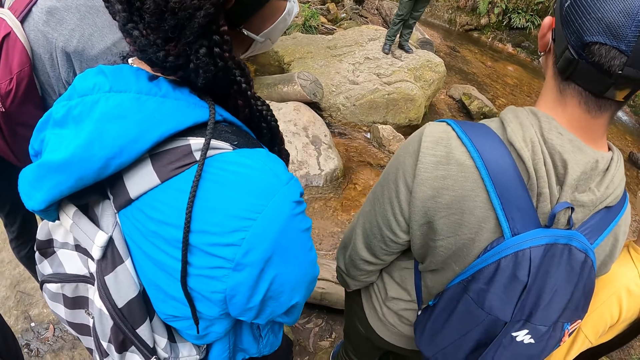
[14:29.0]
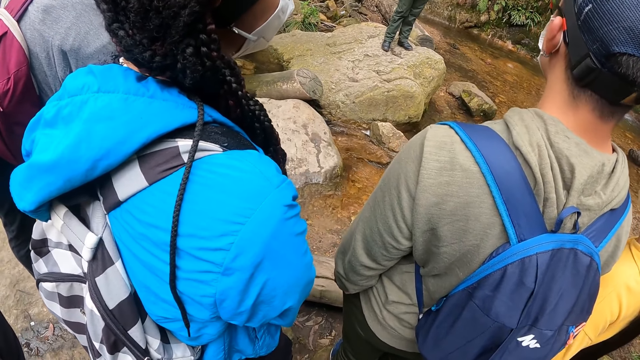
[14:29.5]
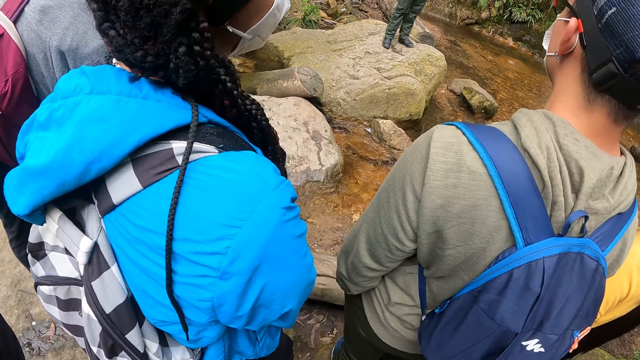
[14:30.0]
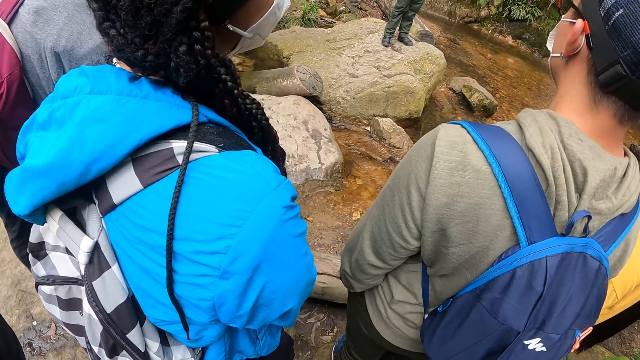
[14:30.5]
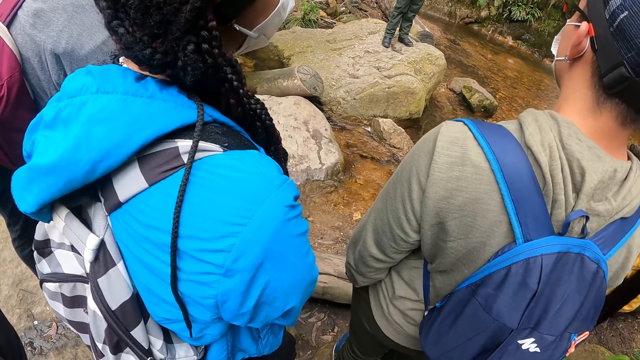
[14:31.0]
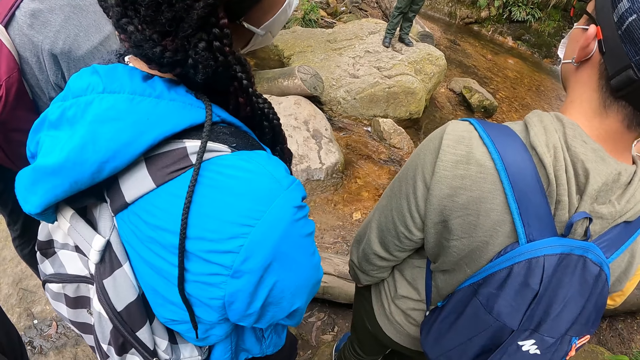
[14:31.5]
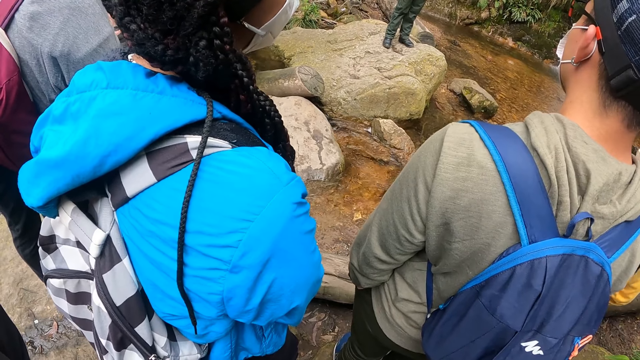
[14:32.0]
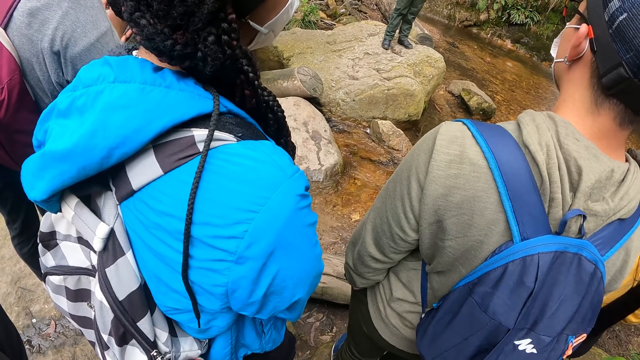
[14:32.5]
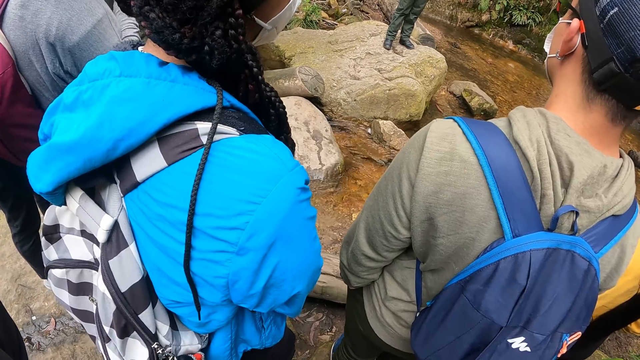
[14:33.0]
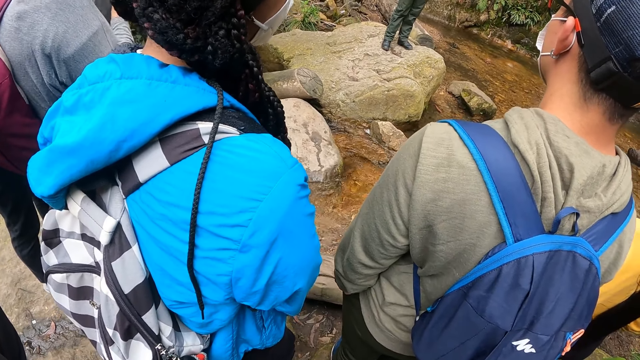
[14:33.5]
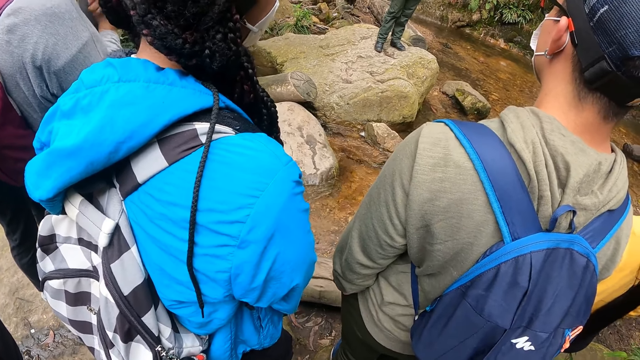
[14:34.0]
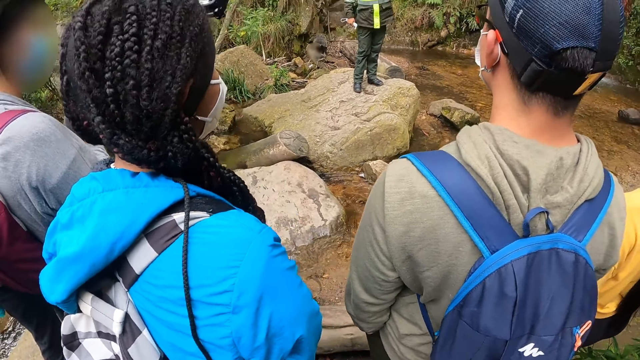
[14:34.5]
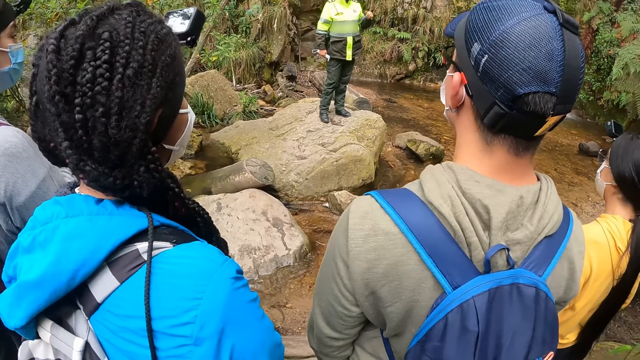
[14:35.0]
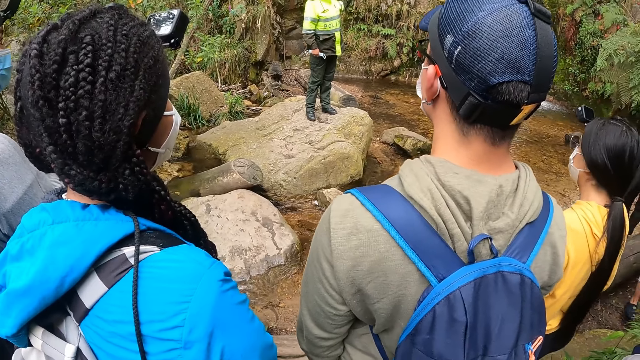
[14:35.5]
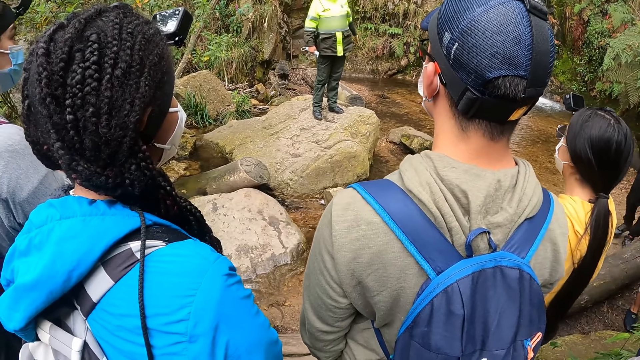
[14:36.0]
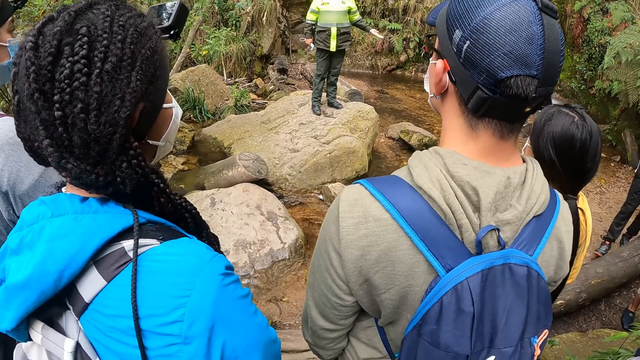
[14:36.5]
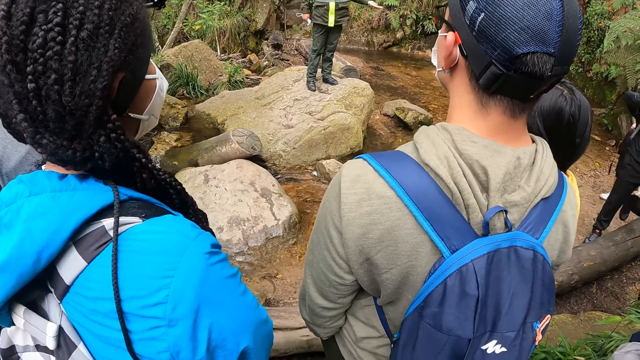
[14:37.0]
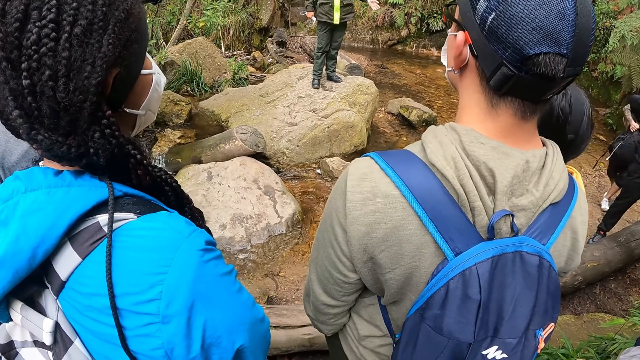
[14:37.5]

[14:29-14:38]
The man demonstrates with his left hand.

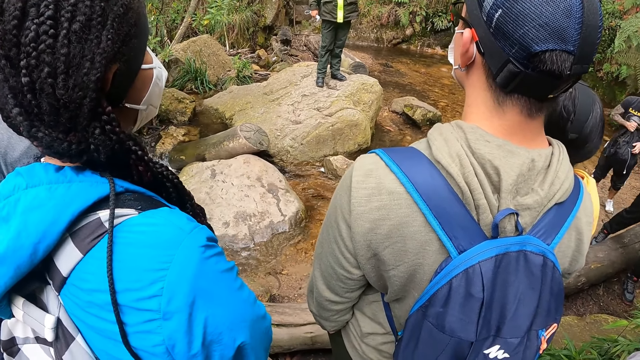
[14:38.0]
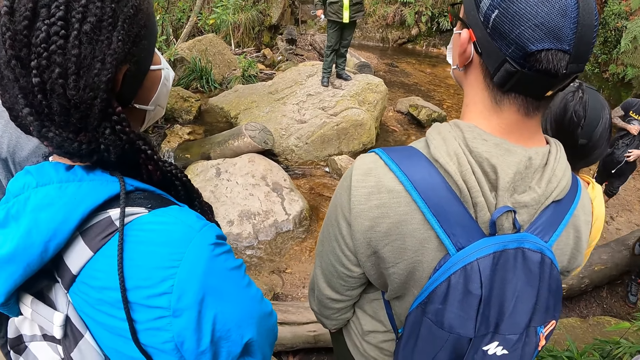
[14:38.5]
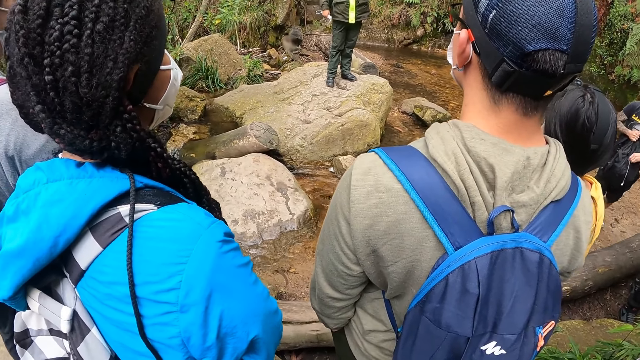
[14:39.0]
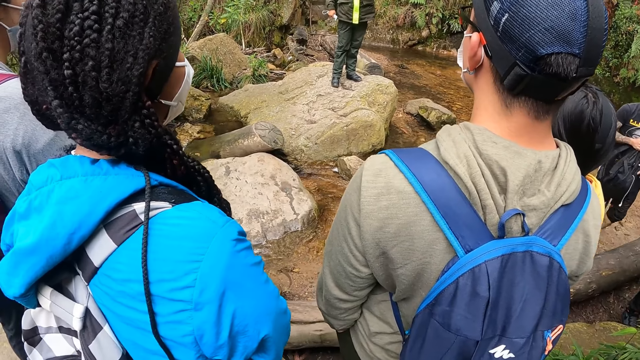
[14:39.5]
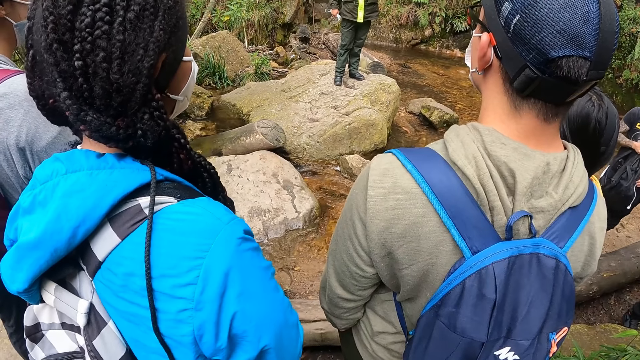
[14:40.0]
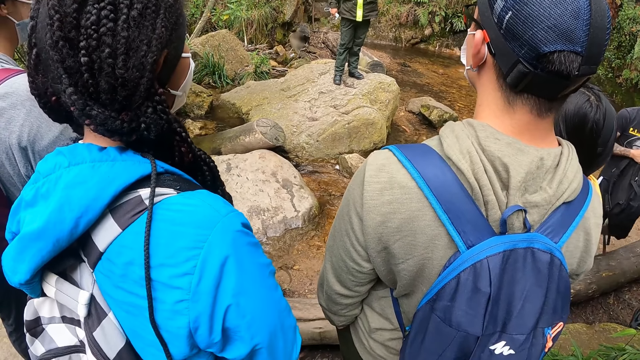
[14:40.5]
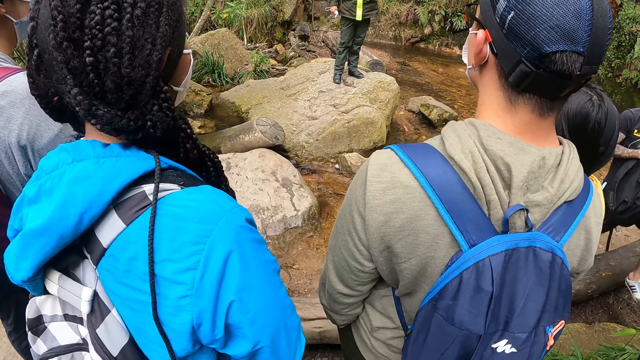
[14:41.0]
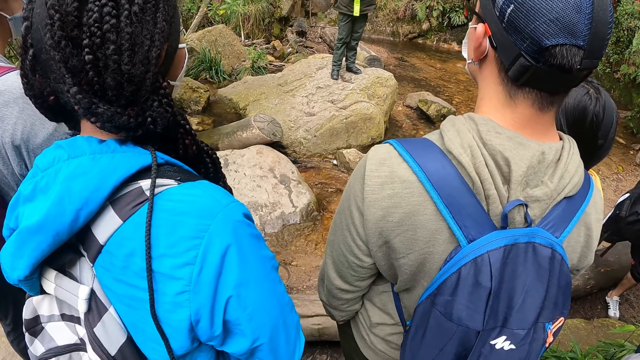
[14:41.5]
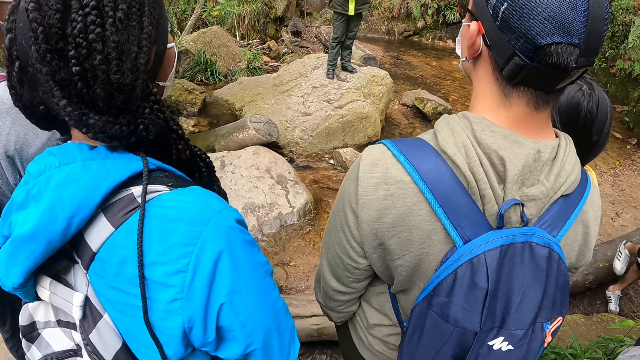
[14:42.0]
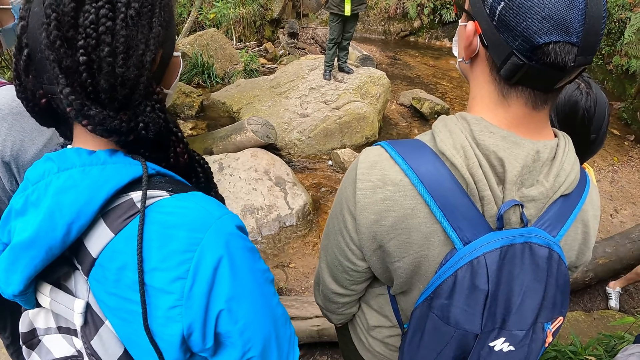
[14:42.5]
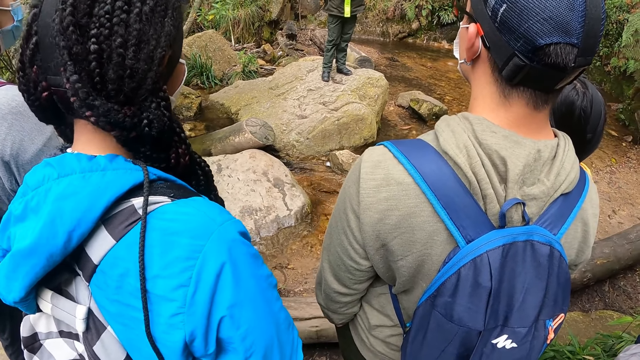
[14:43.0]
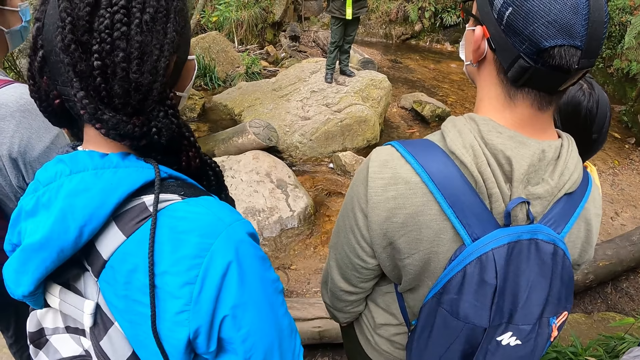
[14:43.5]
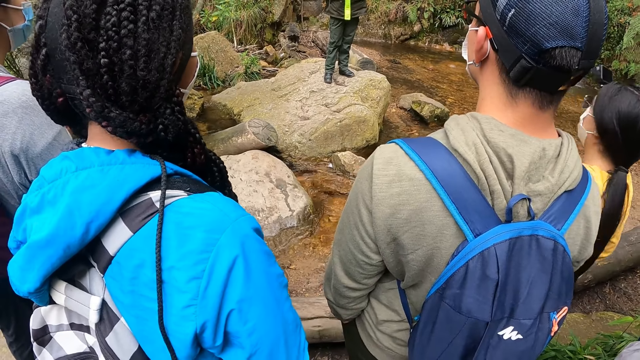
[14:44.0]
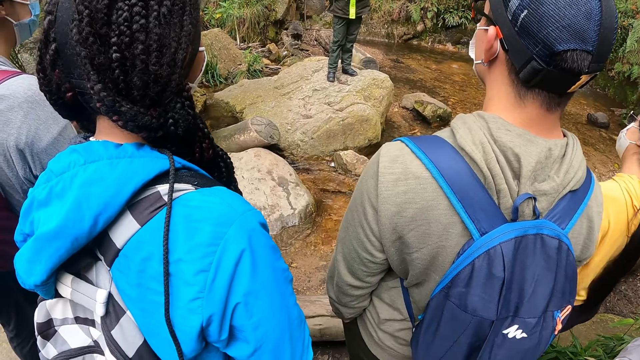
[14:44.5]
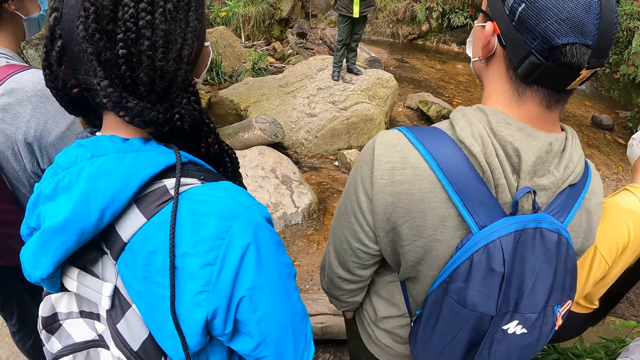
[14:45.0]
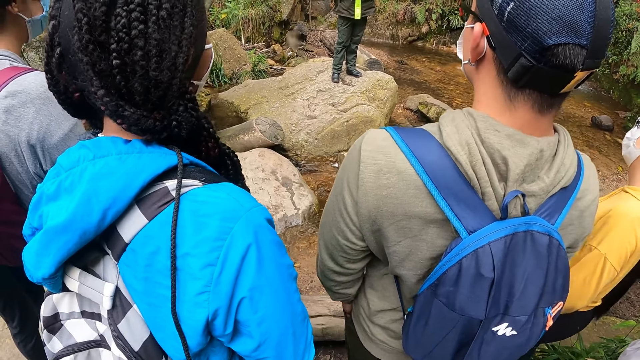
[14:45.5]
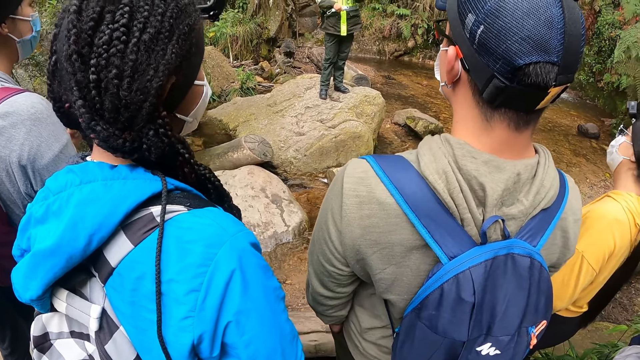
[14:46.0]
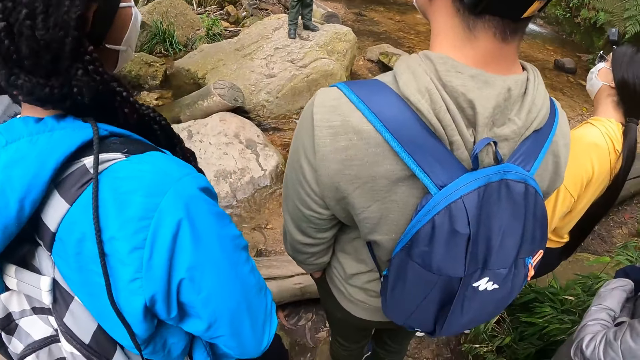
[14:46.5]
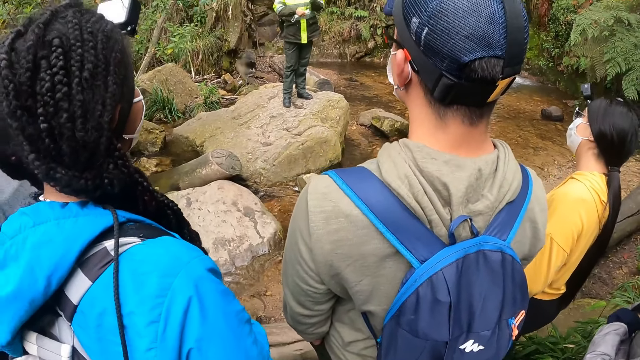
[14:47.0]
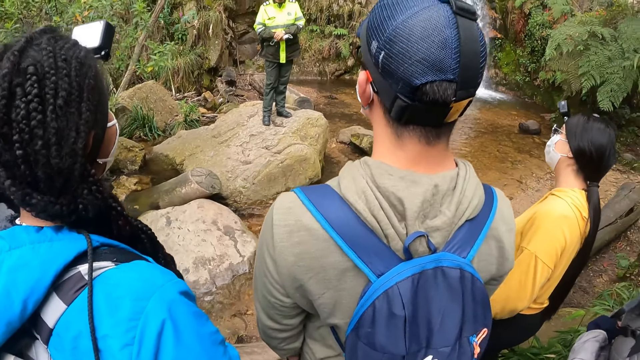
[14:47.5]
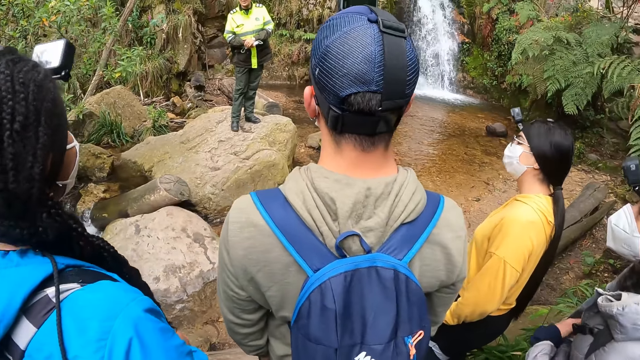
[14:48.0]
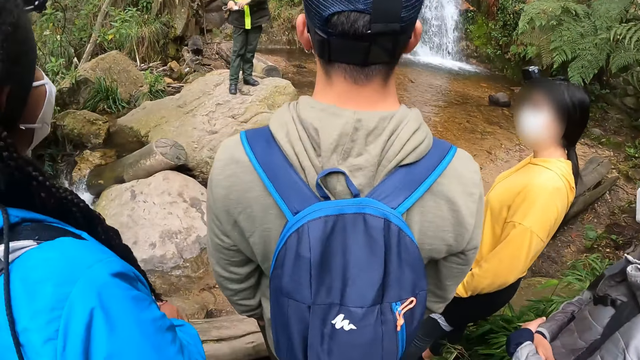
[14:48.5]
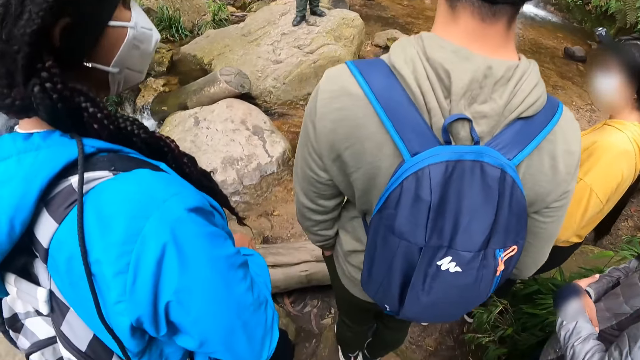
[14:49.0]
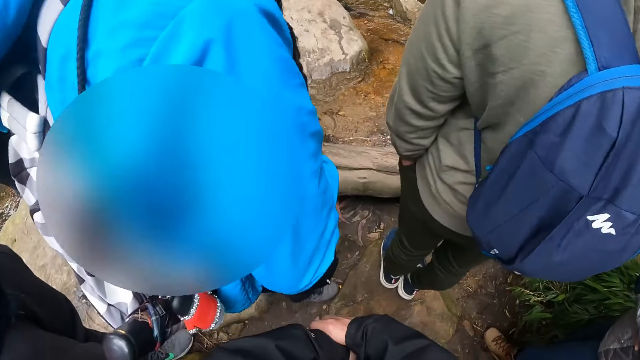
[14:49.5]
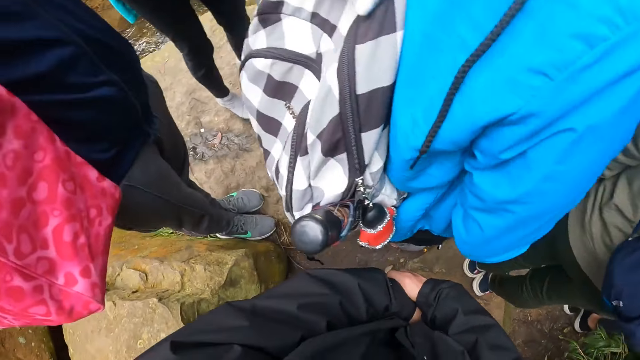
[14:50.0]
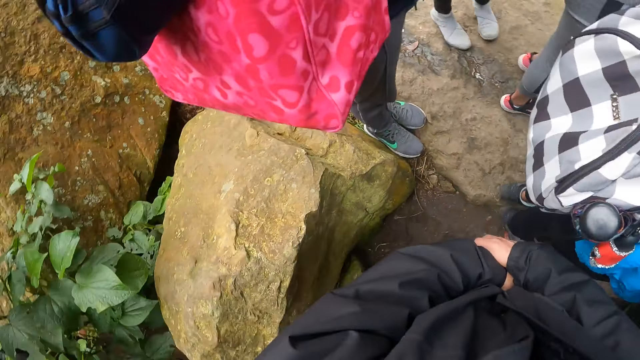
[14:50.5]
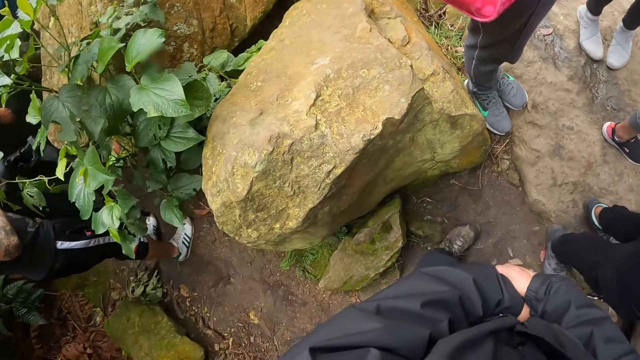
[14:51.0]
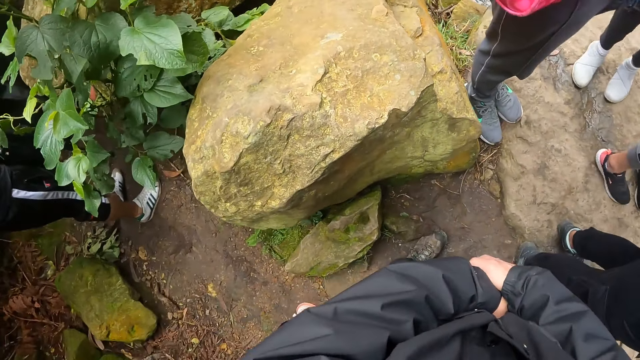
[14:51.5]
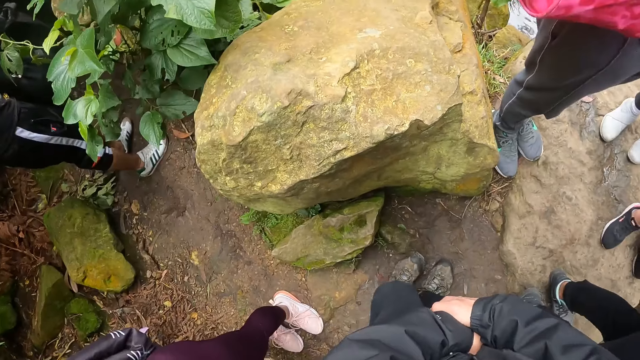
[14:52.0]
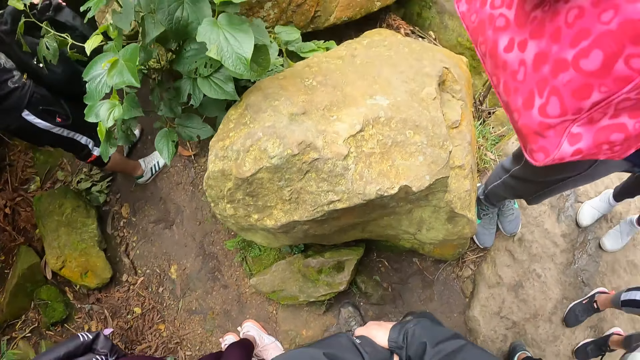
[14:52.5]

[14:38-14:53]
The man closes his backpack with his left hand and touches an earpiece on his backpack with his left hand. The woman nods her head. The camera wearer turns around.
